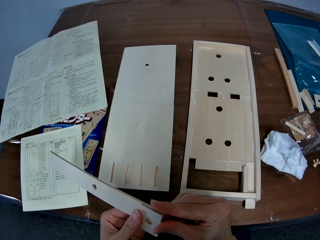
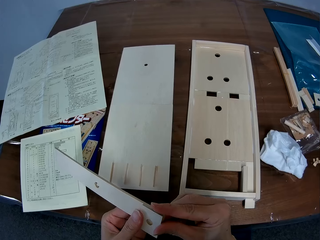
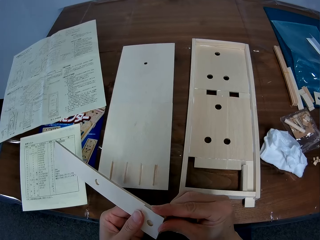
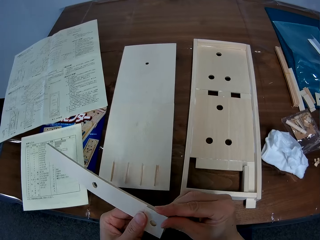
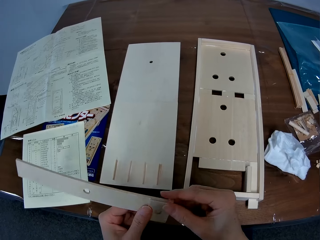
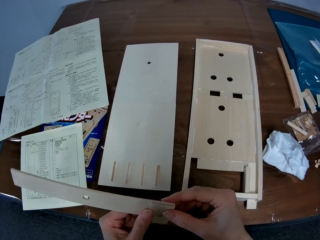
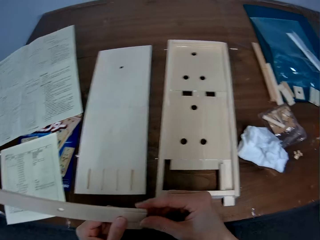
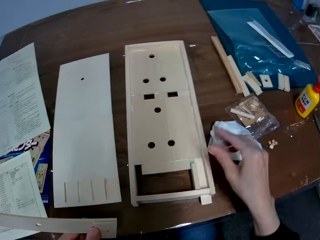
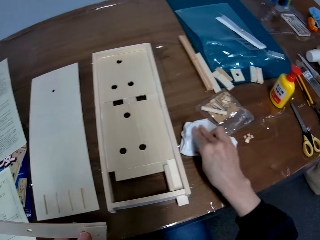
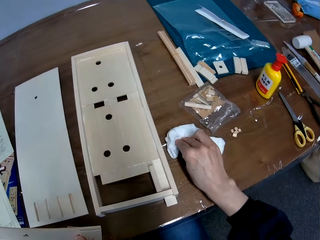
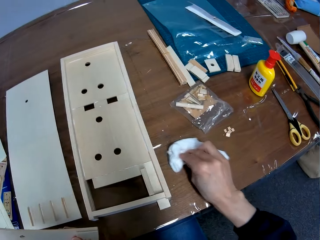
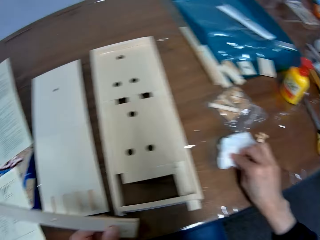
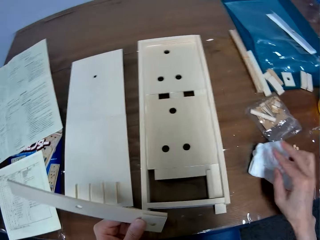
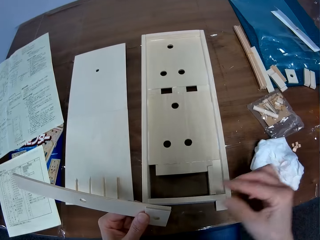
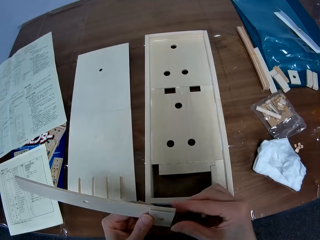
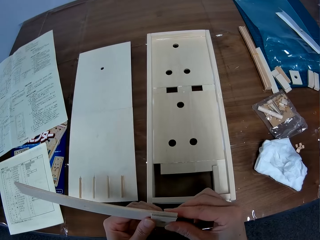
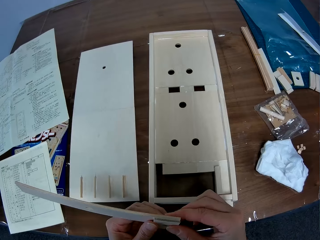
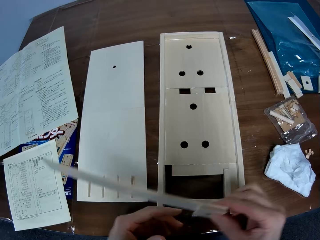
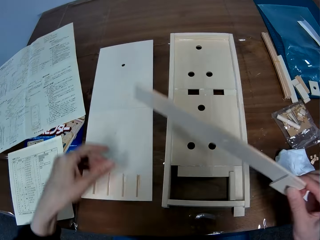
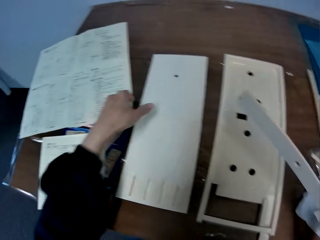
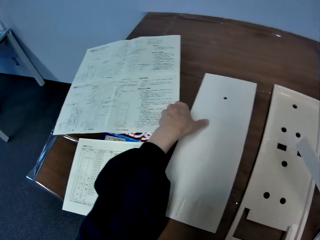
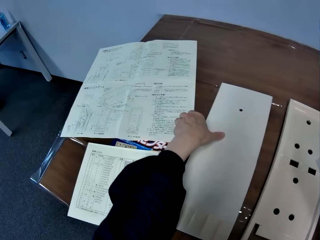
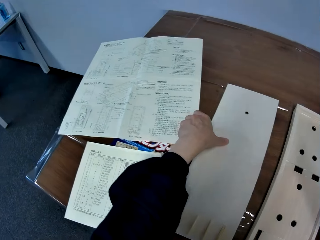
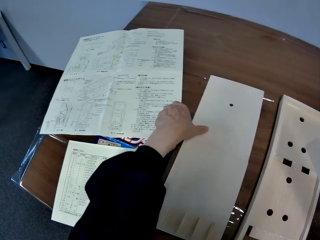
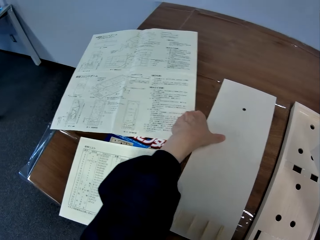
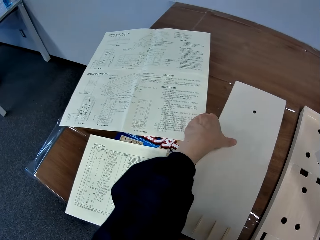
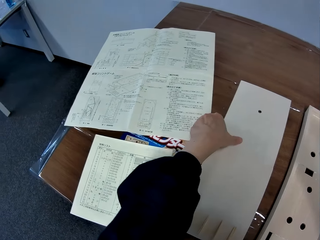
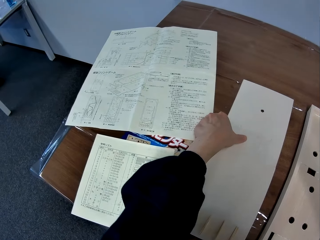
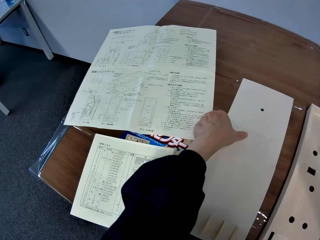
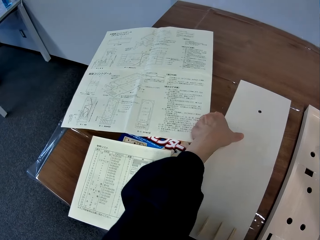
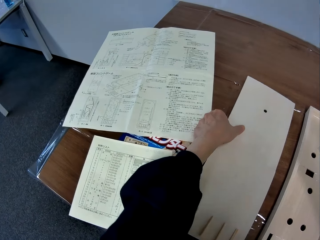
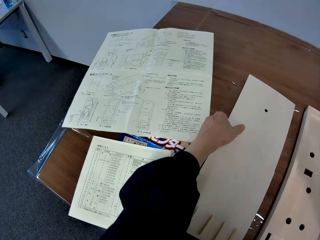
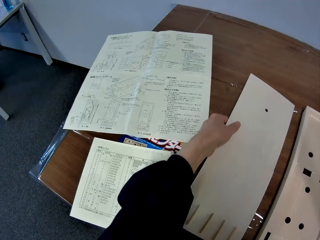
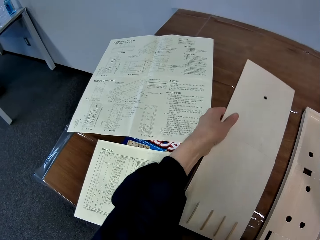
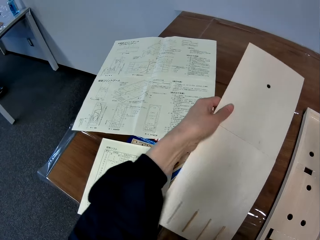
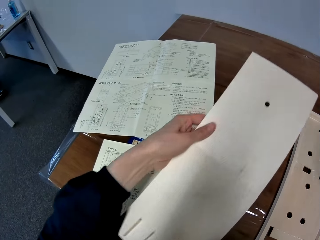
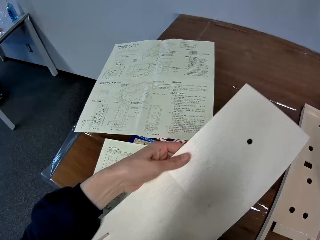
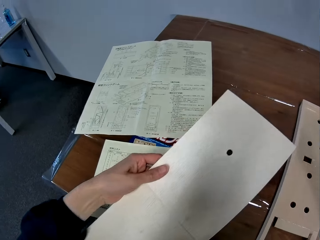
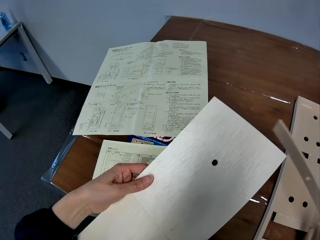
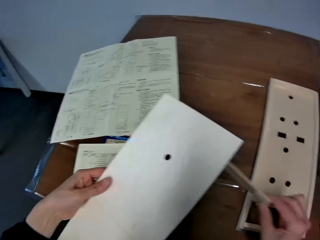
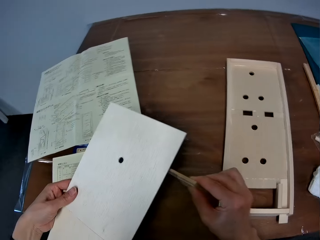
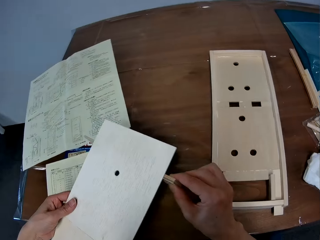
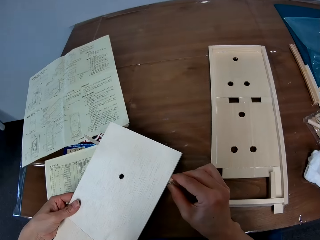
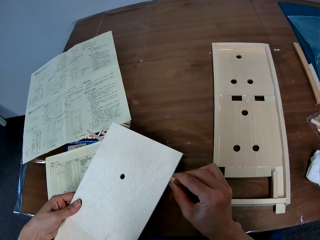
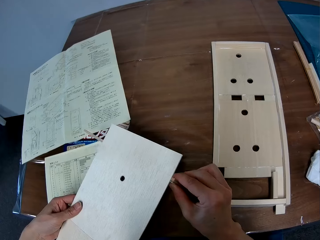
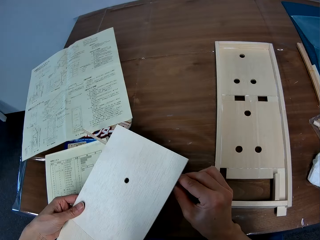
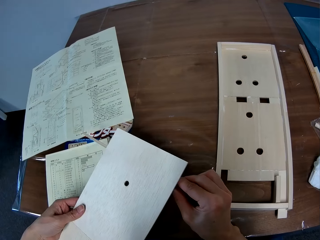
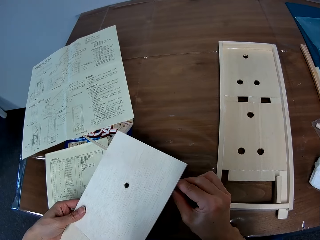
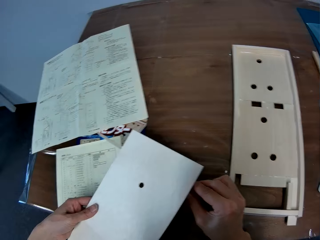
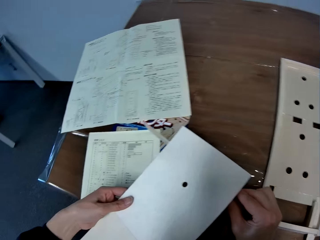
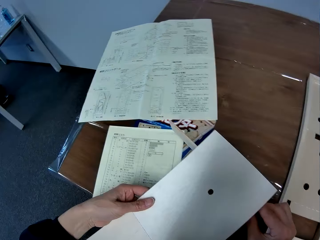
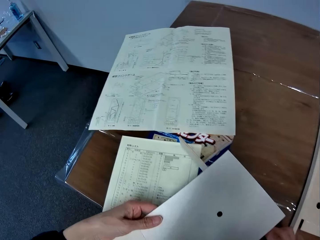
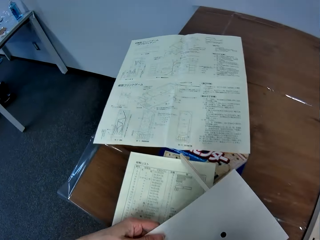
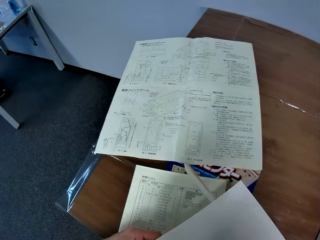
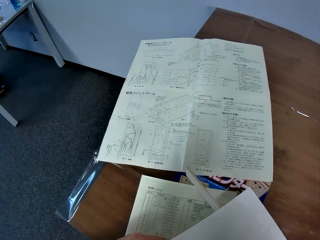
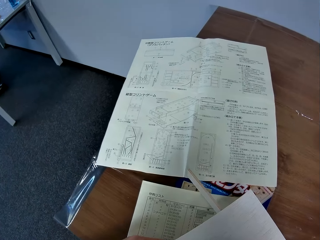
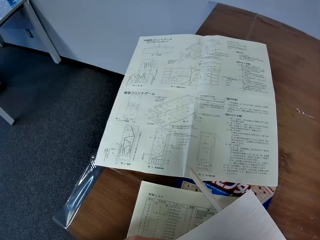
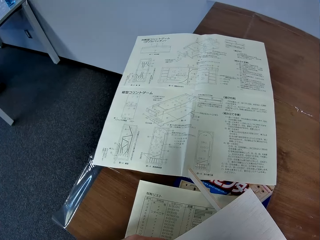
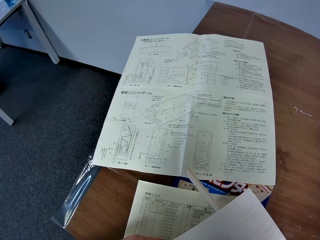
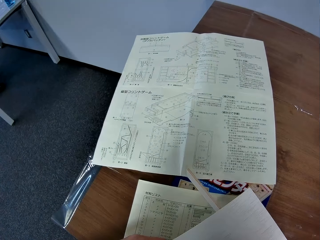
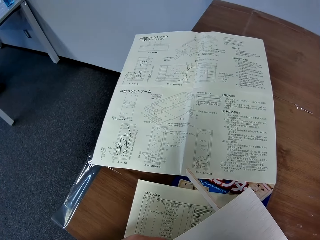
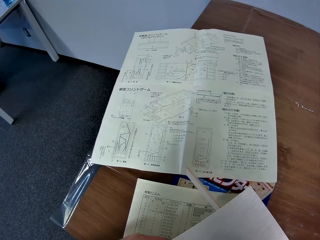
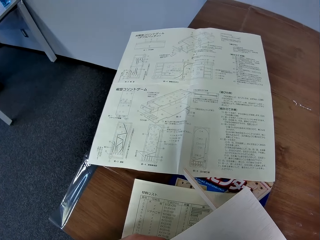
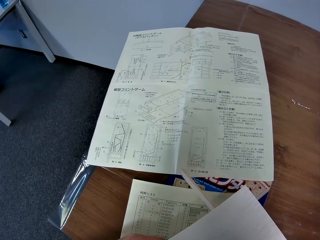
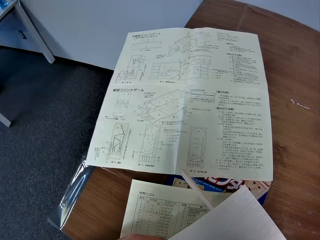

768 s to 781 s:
The camera wearer cleans the table with the white piece of cloth. He moves the piece of cloth on the table. He holds both pieces of wood together with his right hand. He picks up the flat wood sheet or wooden pin ball machine from the table with his left hand. He places the flat wood sheet on both pieces of wood. He aligns the wooden pin ball machine and the wooden pieces together.

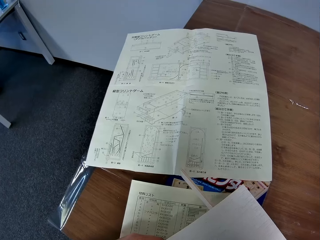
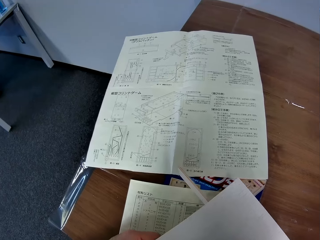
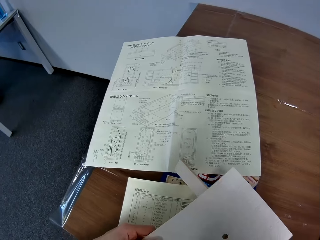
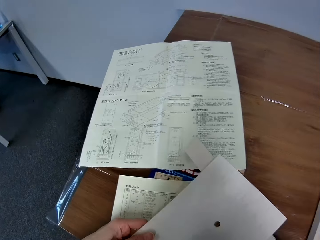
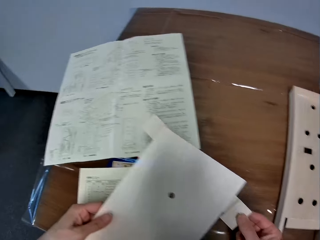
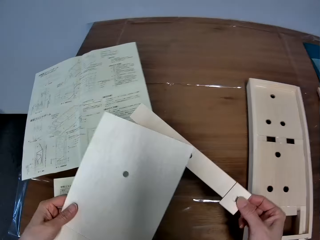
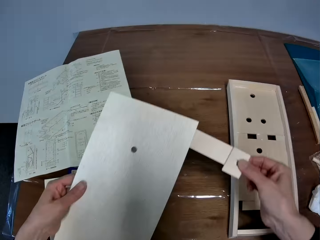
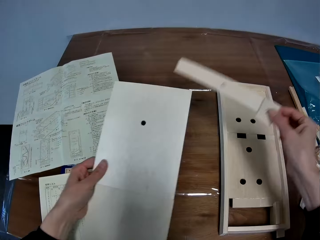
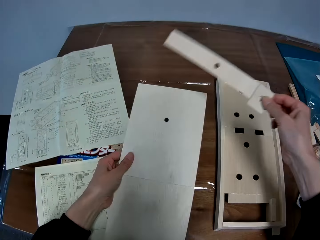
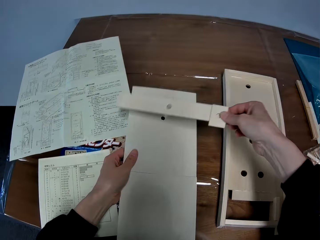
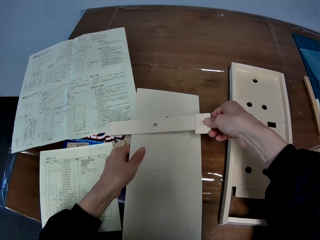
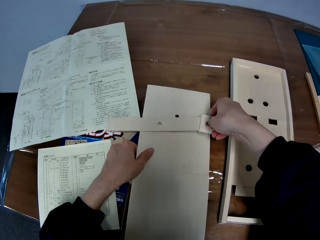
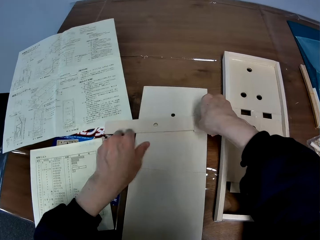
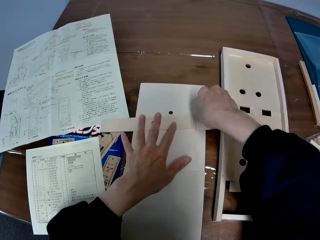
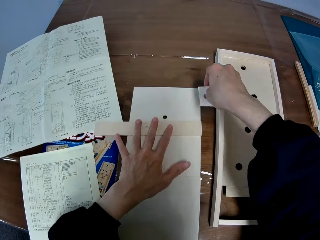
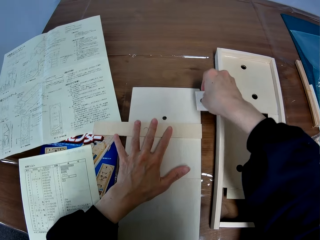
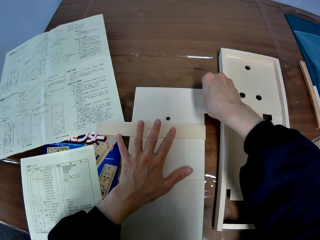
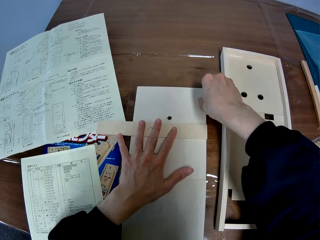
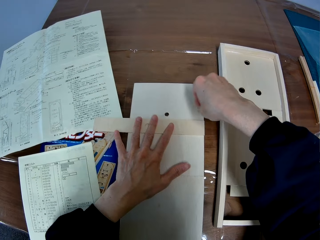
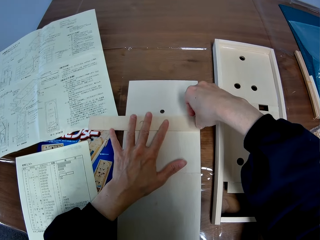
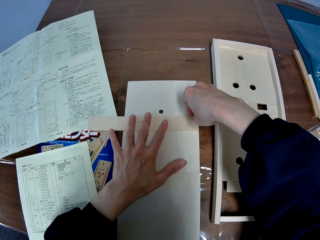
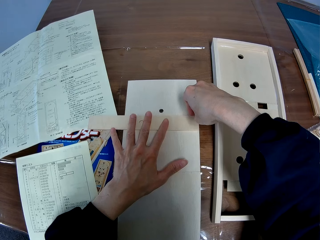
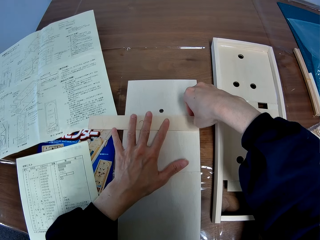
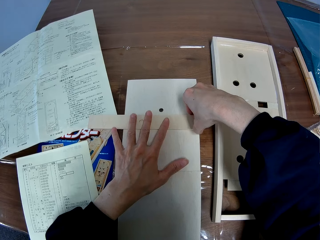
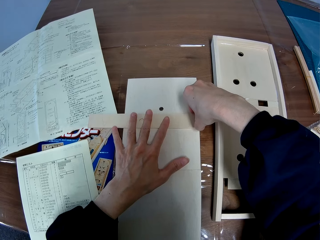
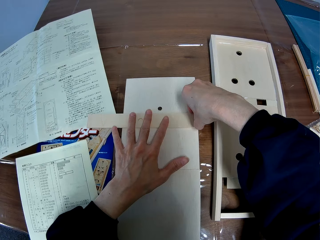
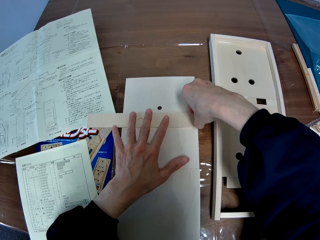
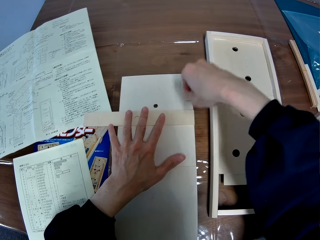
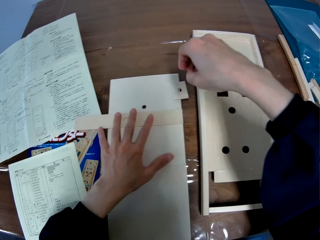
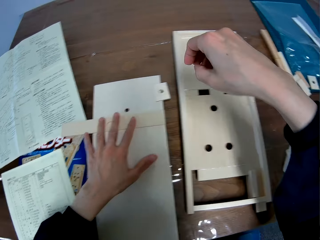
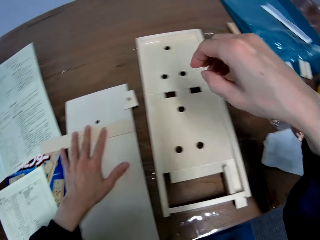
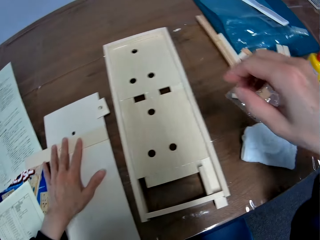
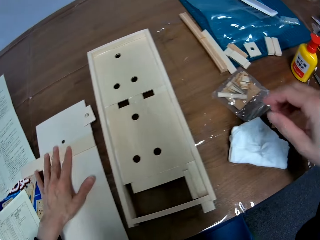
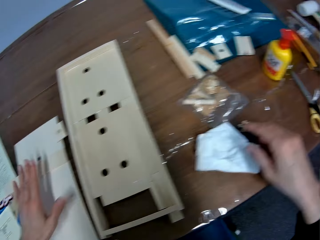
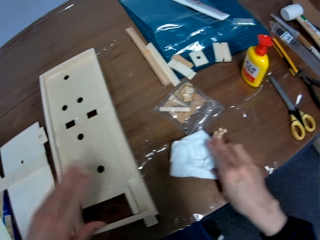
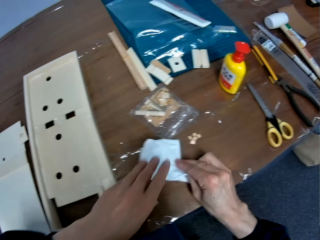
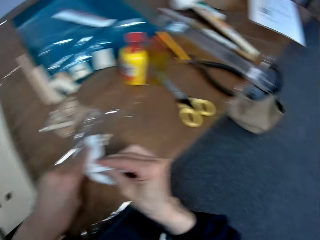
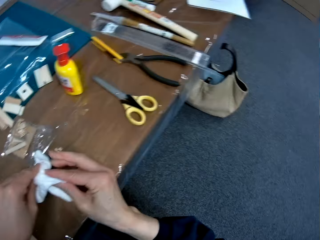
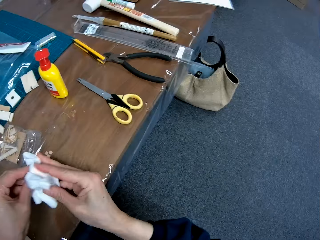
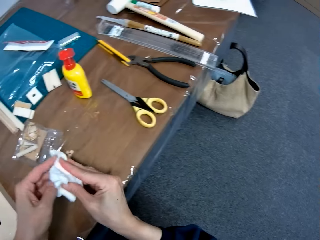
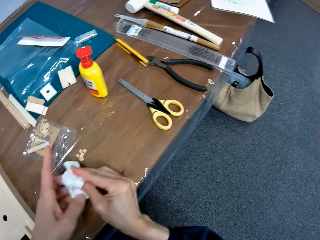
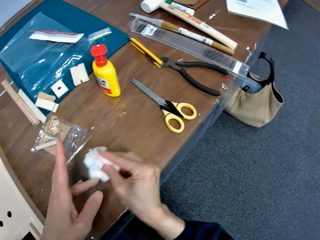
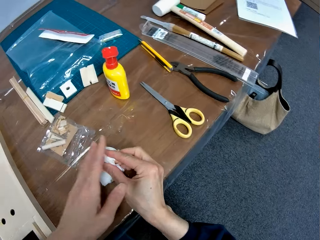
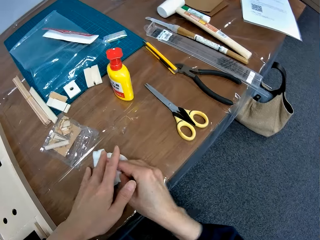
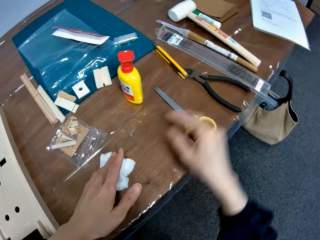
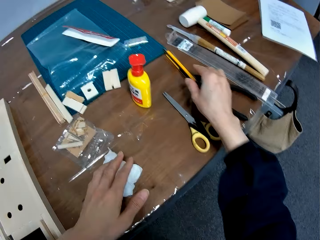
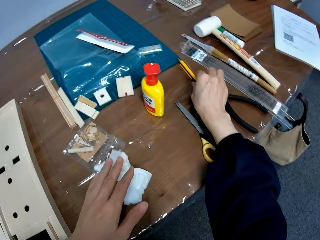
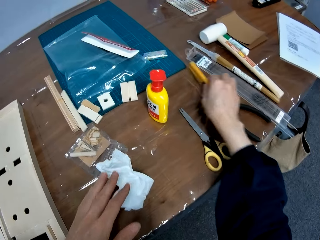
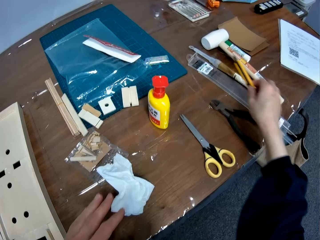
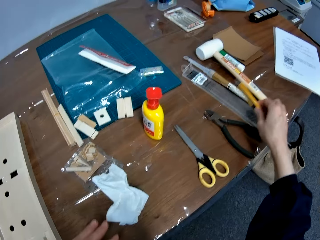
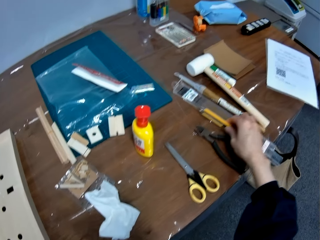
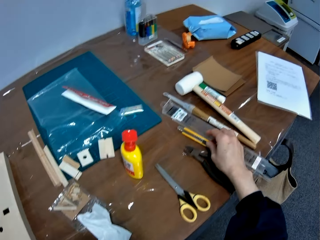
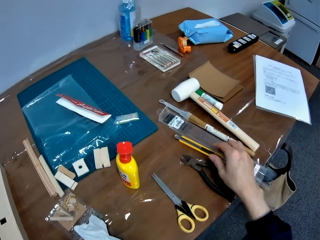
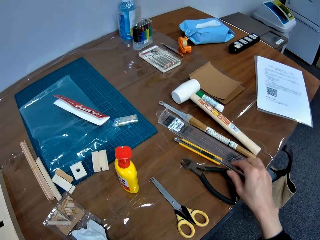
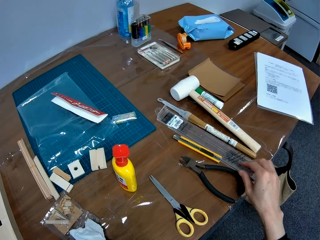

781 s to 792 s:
The camera wearer puts both pieces of wood on the flat wood sheet or wooden pin ball machine. He puts the wooden pin ball machine and the pieces of wood on the table. He lifts the short piece of wood from the long piece of wood, places his left hand on the flat wood sheet, and drops the short piece of wood on the flat wood sheet. He adjusts the long piece of wood on the flat wood sheet with his right hand. He takes his right hand off the long piece of wood. He takes his left hand off the flat wood sheet. He picks the white piece of cloth from the table. He cleans both hands with the white piece of cloth. He drops the white piece of cloth on the table. He picks up a stationery knife from the table with his right hand. He drops the stationery knife on the table.
